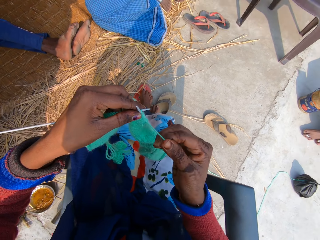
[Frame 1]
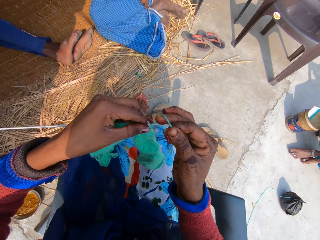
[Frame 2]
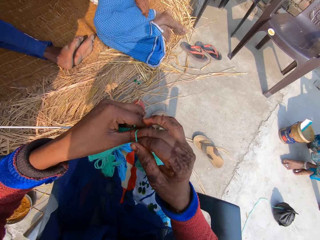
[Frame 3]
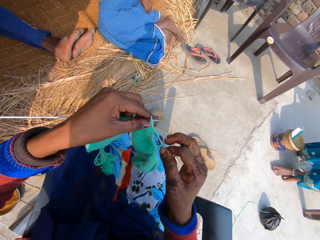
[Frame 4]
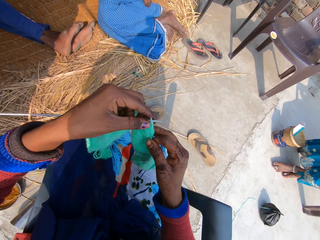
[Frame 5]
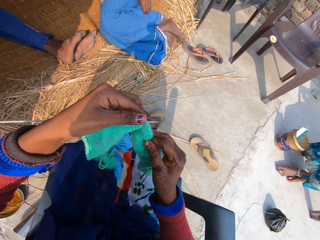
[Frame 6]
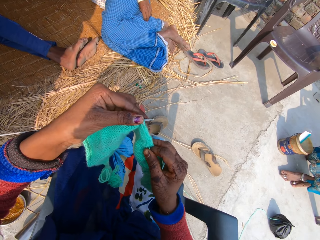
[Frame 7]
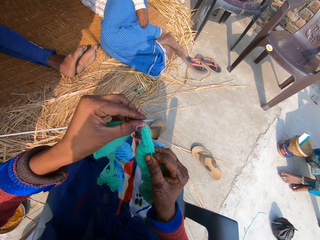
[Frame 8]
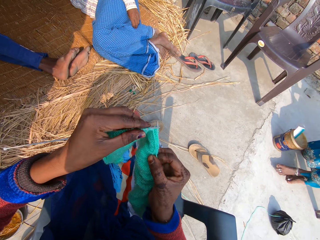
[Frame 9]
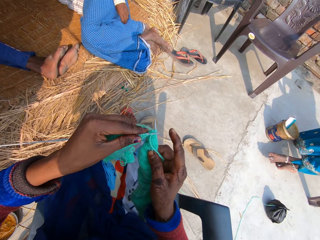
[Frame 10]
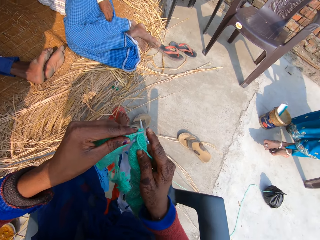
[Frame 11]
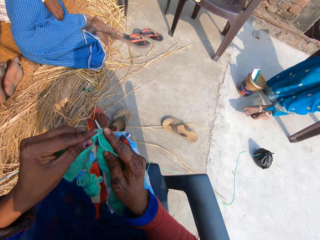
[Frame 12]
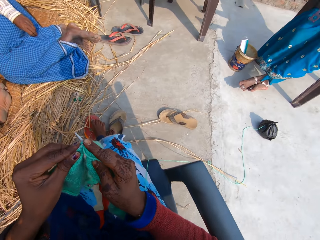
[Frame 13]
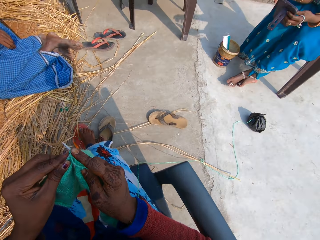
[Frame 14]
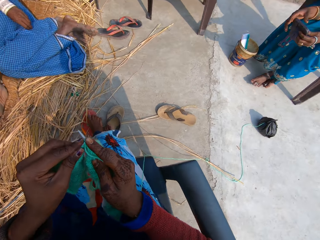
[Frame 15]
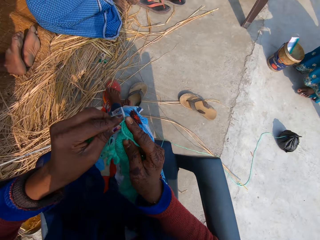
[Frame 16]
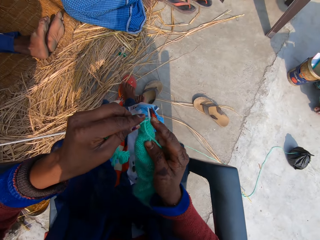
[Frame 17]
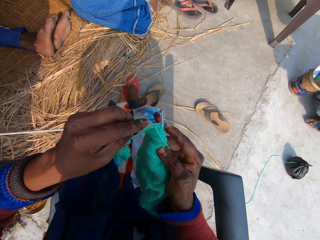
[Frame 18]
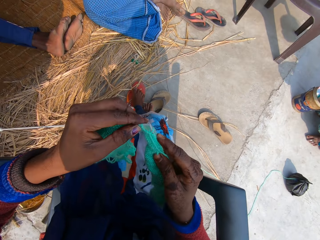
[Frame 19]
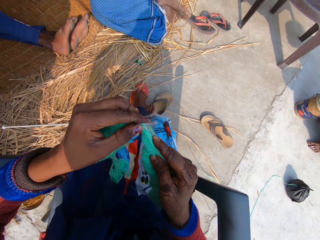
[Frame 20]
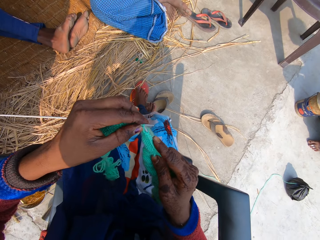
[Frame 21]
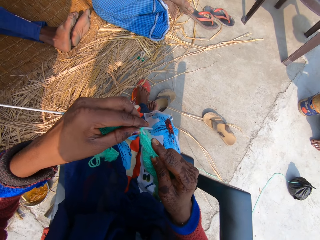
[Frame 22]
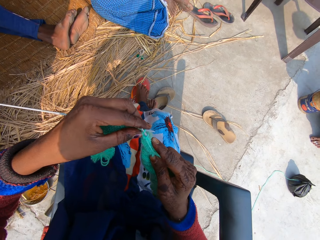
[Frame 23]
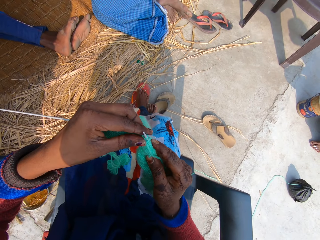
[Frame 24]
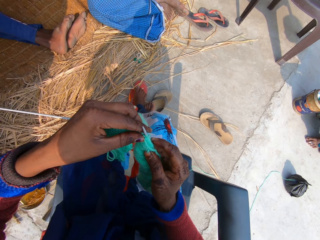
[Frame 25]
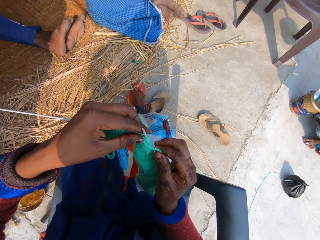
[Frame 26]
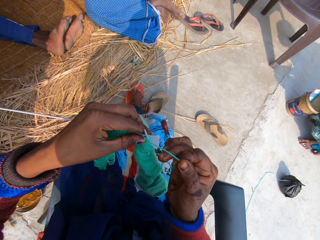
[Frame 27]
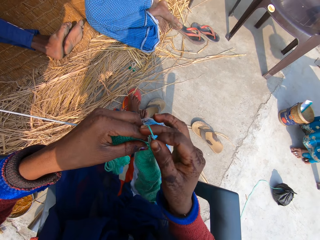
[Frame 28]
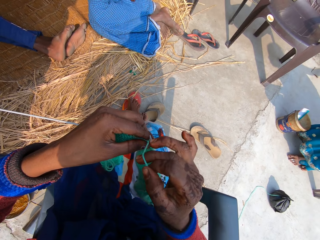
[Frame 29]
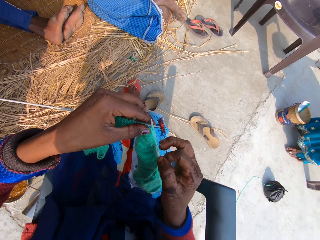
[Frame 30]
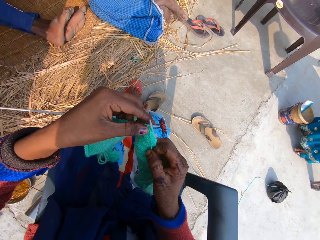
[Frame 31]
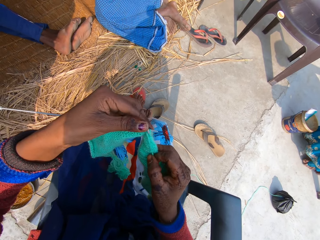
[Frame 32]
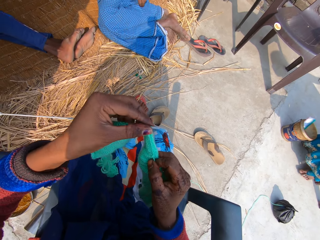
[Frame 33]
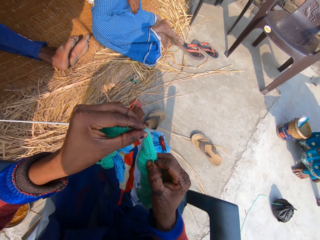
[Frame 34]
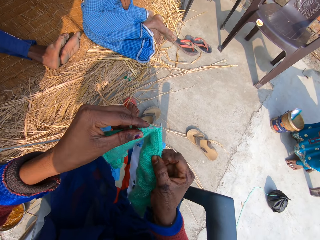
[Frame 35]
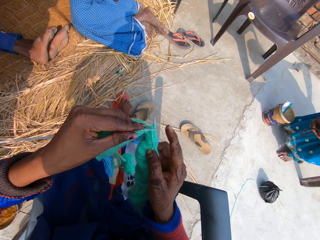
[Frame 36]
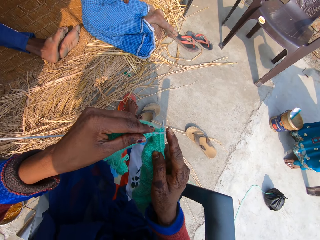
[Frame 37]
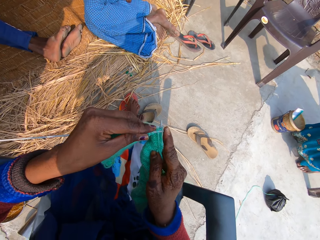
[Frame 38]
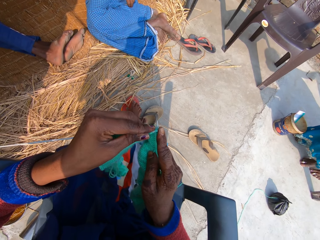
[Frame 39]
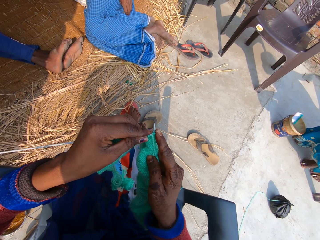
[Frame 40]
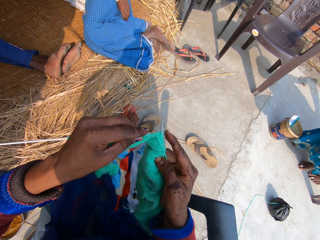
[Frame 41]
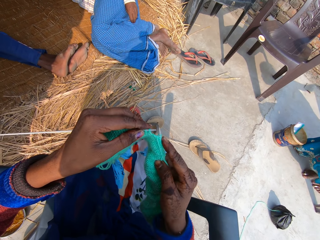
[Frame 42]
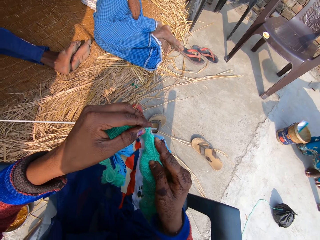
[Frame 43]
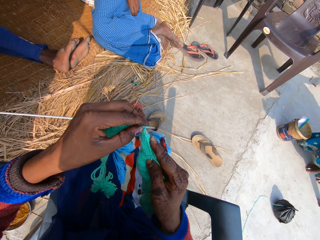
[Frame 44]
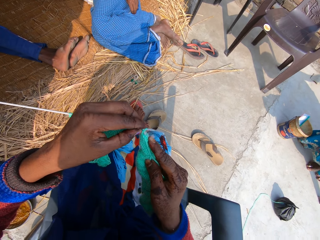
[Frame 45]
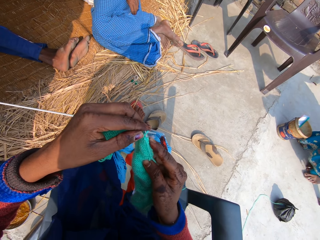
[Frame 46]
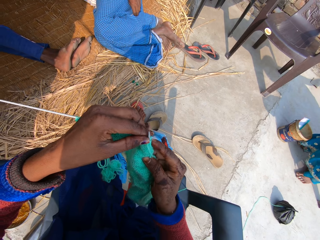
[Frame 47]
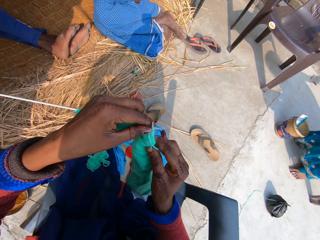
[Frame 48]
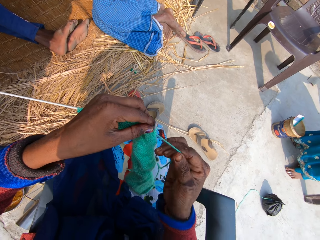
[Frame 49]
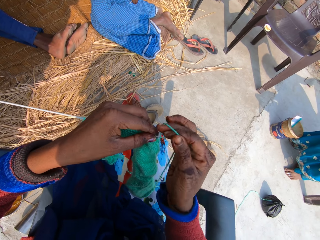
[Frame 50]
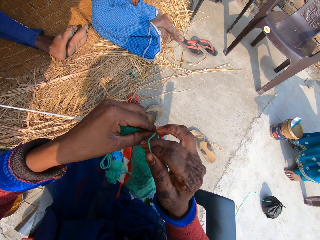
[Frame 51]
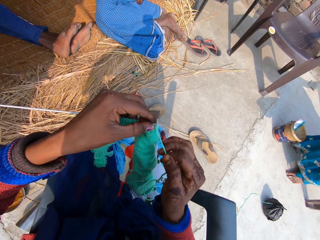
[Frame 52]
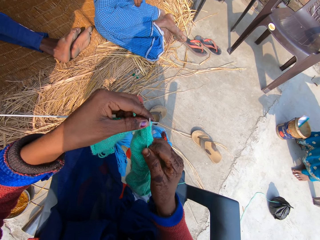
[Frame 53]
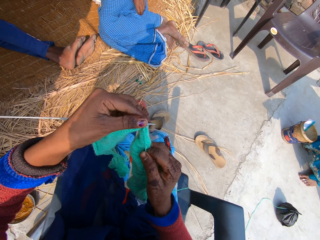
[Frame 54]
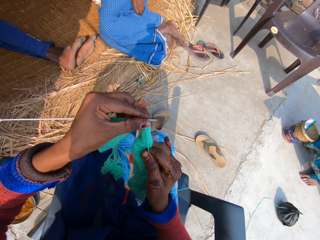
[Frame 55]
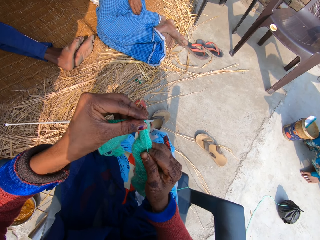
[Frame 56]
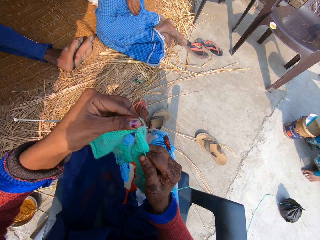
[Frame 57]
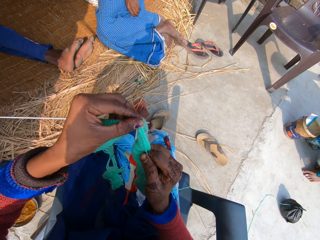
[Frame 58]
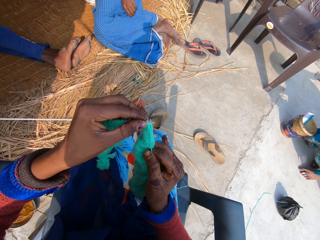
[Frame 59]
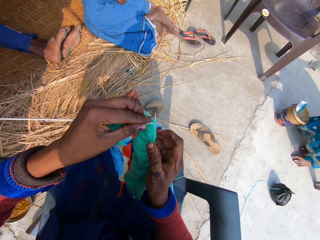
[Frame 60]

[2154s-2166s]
The camera wearer knits the yarn into a yarn fabric. A man talks to the camera wearer. The camera wearer talks to the man. The man talks to the camera wearer. The camera wearer talks to the man. The man talks to the camera wearer. The camera wearer talks to the man.

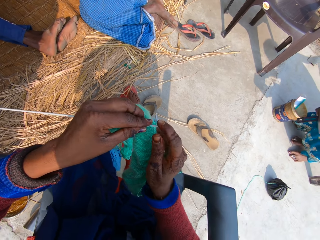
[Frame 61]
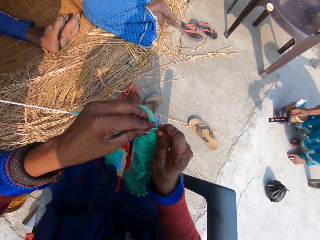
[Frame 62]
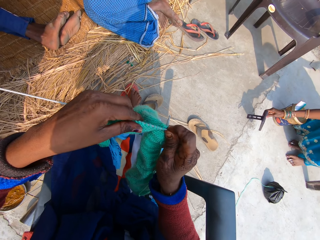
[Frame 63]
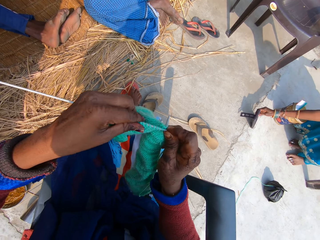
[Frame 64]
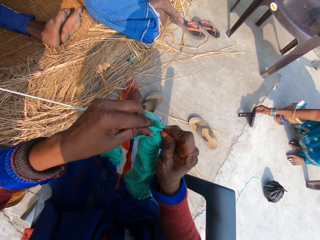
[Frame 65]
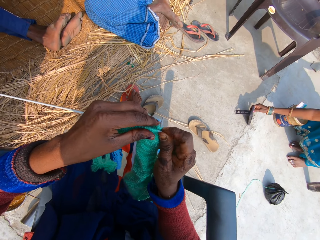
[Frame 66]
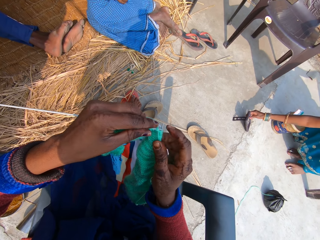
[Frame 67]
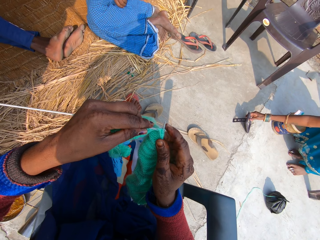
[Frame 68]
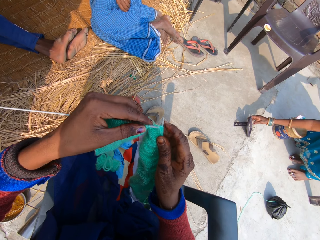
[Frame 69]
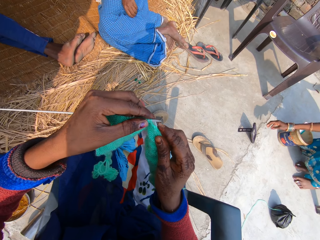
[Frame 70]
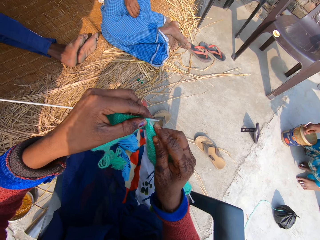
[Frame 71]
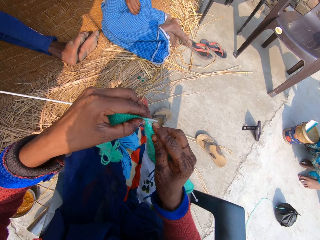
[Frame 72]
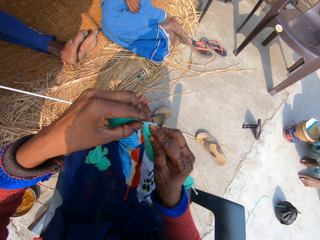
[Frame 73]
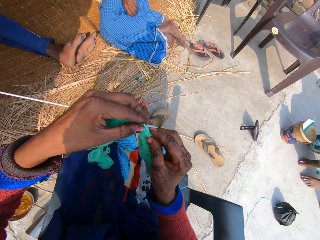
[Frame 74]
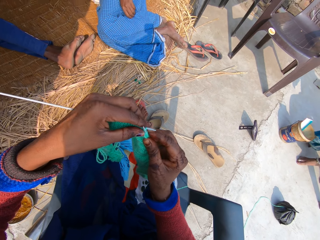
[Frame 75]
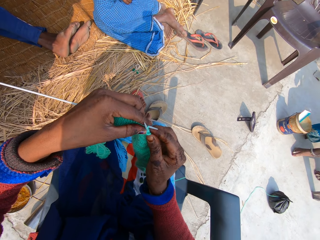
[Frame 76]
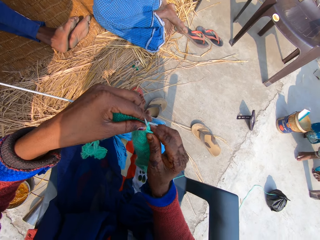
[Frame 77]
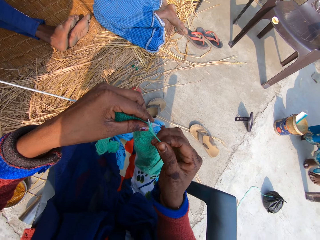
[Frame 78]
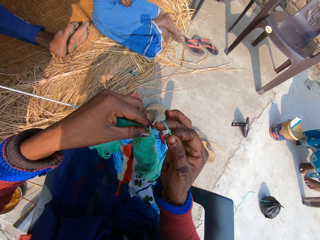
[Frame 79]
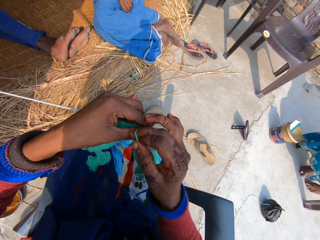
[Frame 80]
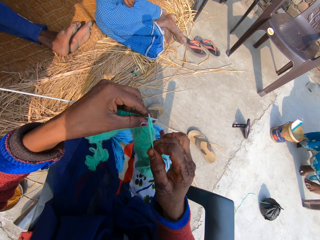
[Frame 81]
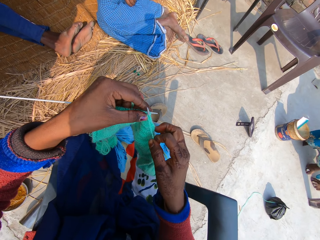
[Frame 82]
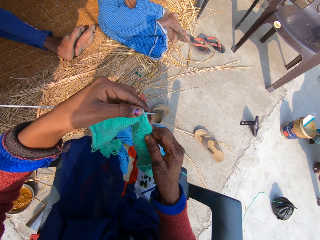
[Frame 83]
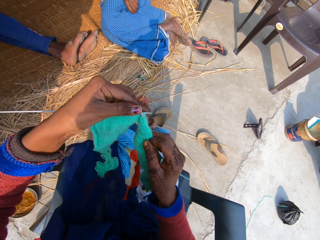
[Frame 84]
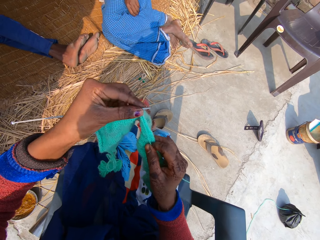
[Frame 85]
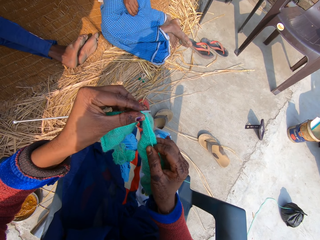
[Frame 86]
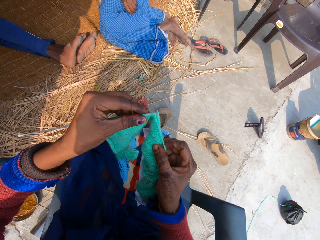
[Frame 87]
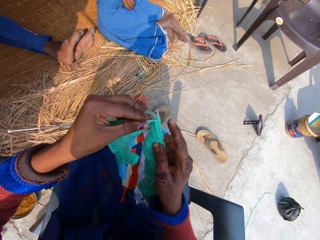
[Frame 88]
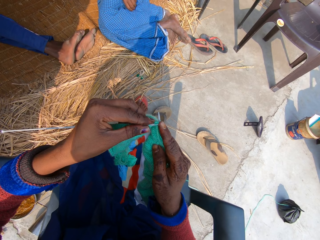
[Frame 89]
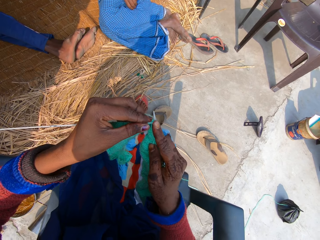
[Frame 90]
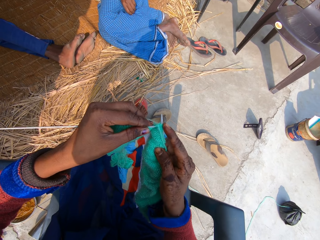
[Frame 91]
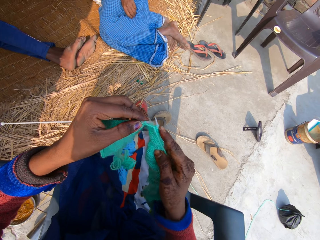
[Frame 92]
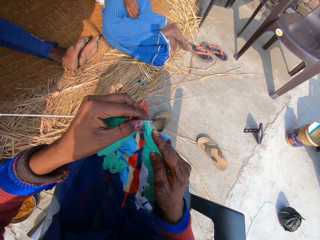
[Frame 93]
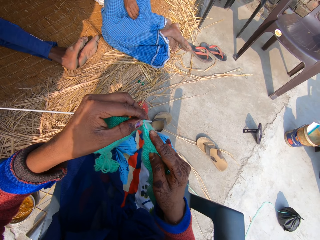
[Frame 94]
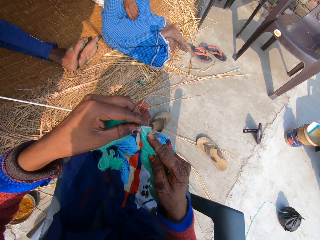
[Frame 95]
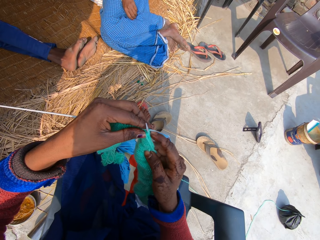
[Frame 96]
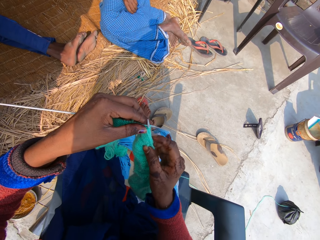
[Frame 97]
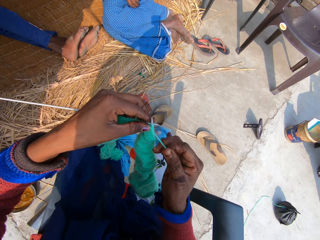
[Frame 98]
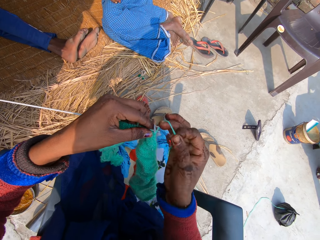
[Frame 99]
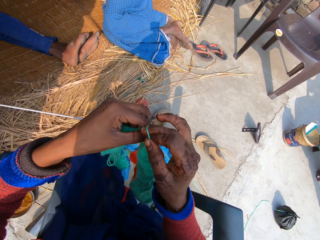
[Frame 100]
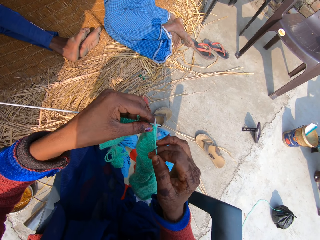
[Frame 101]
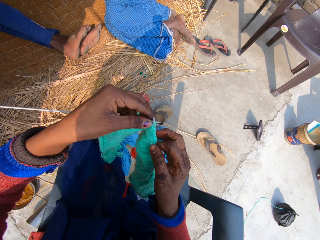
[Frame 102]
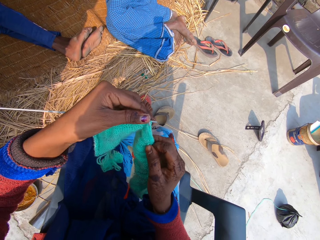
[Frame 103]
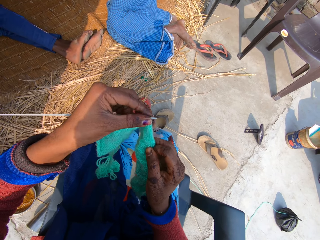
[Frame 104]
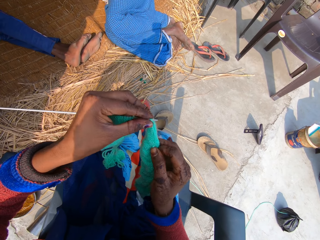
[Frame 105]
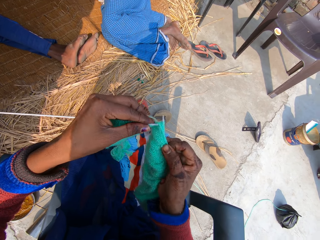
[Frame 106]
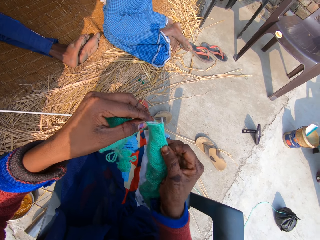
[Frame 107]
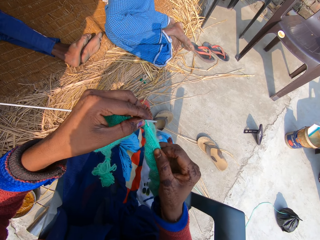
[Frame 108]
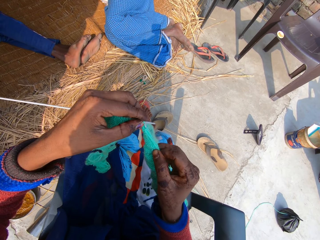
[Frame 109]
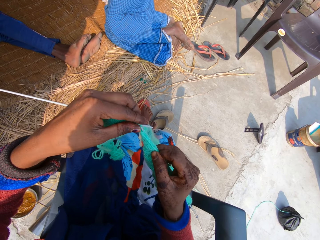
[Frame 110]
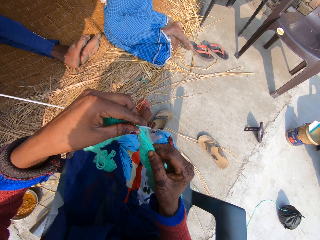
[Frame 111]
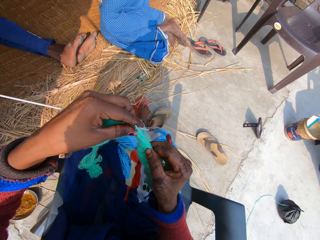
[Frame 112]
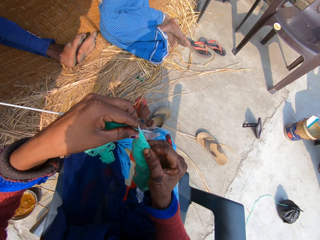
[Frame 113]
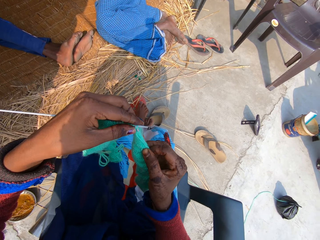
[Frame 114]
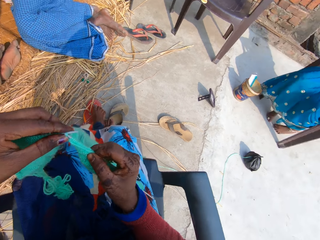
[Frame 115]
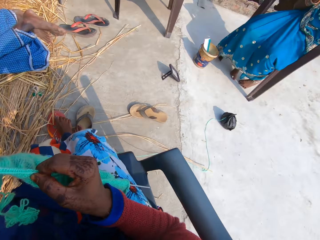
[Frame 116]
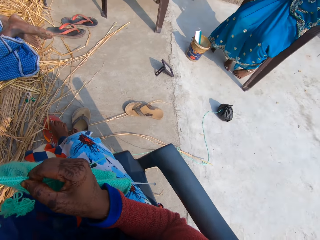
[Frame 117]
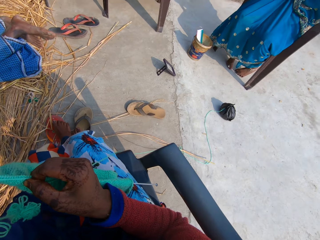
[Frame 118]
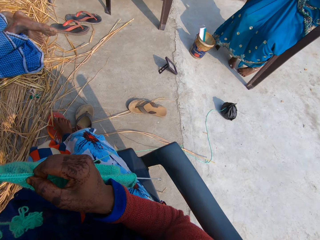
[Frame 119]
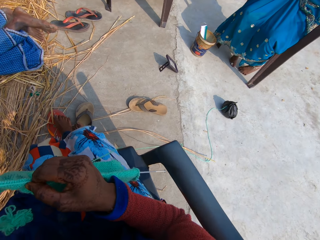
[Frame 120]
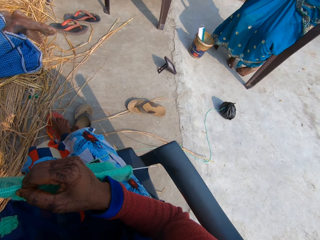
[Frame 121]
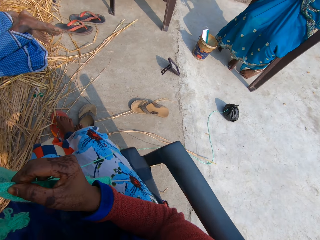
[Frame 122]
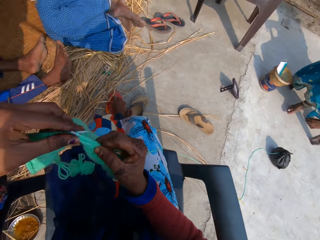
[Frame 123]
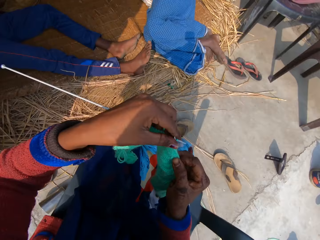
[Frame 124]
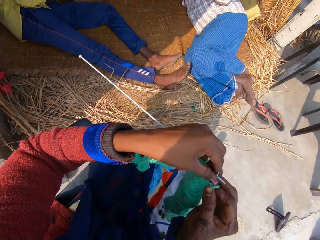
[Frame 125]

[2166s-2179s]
A man talks to the camera wearer.
